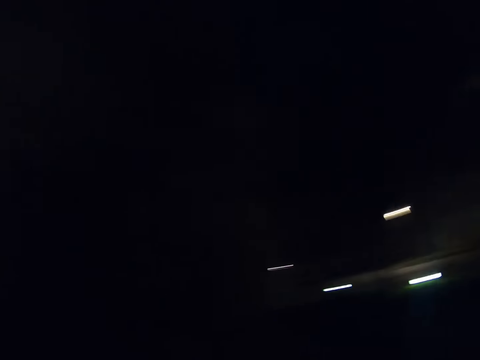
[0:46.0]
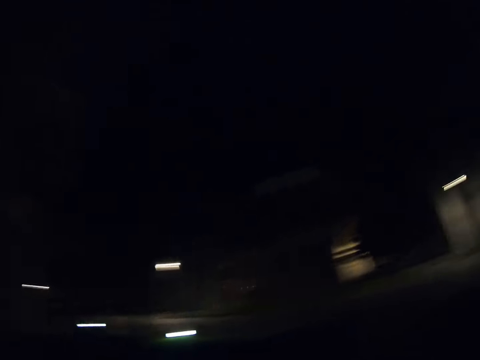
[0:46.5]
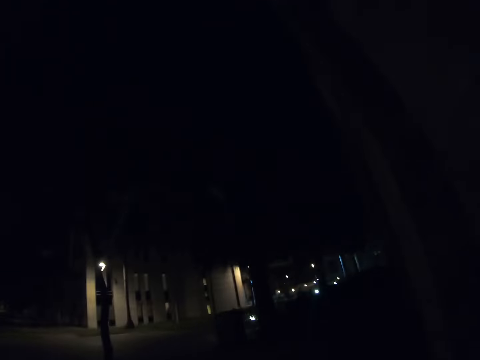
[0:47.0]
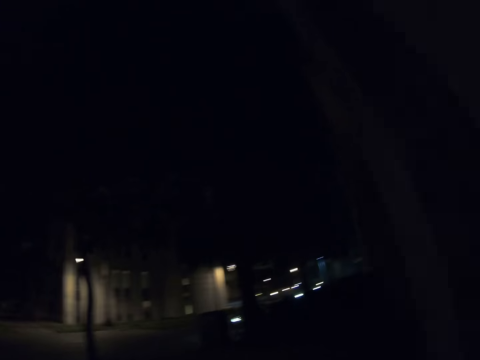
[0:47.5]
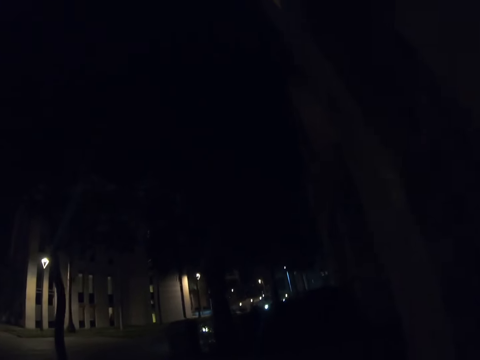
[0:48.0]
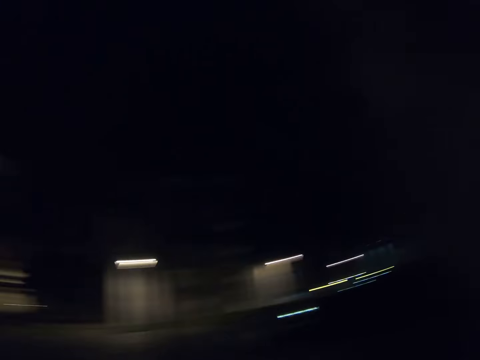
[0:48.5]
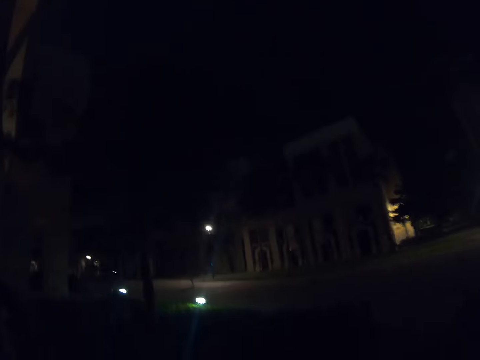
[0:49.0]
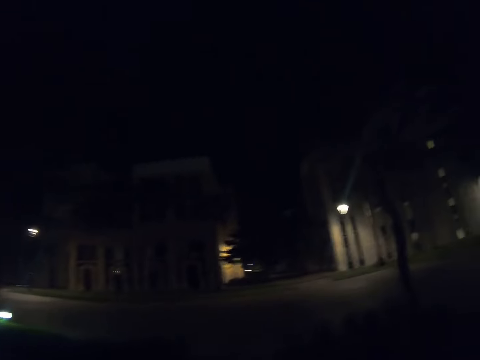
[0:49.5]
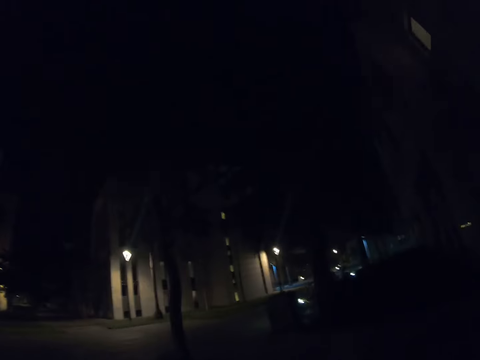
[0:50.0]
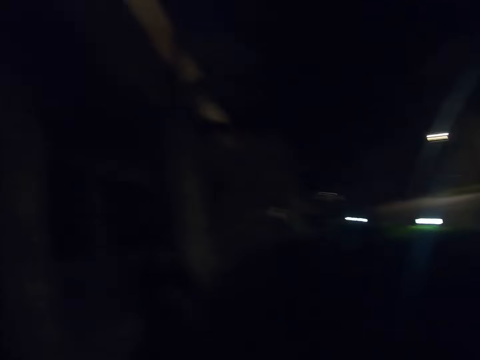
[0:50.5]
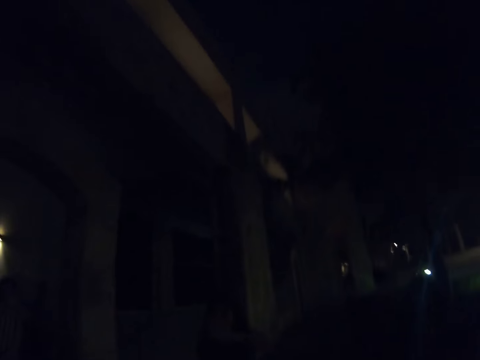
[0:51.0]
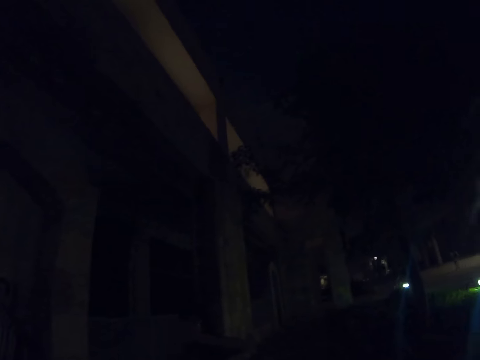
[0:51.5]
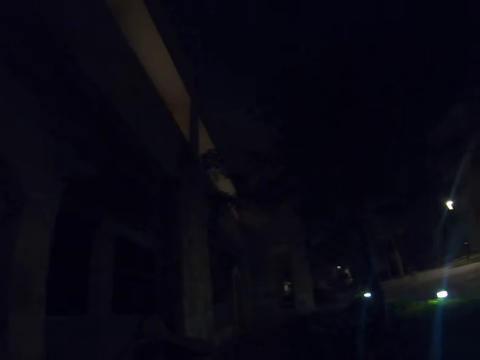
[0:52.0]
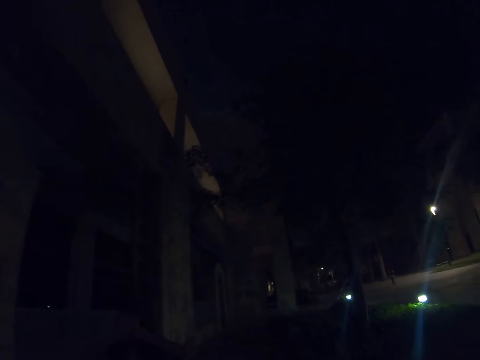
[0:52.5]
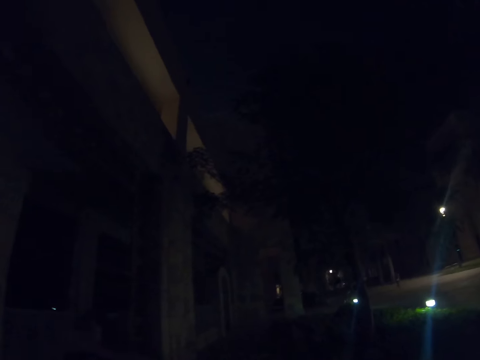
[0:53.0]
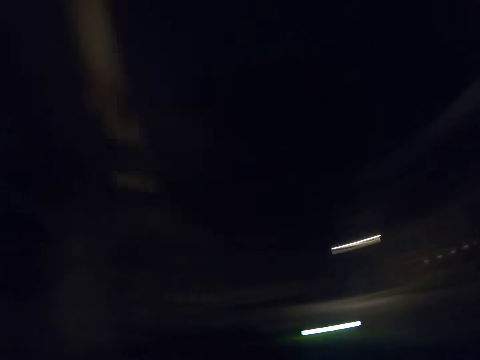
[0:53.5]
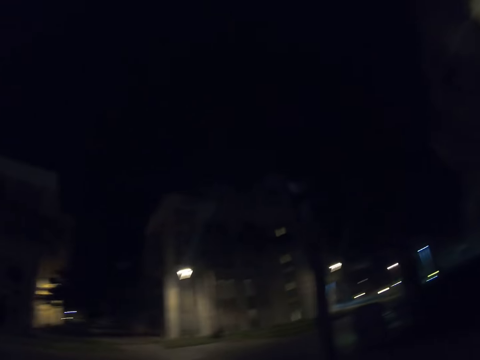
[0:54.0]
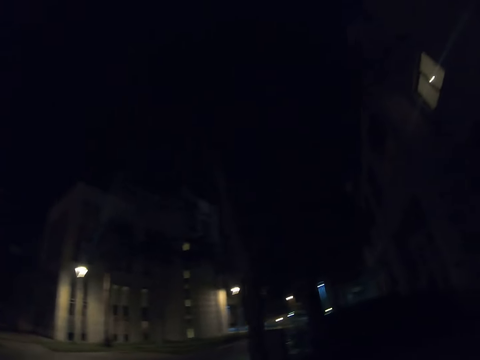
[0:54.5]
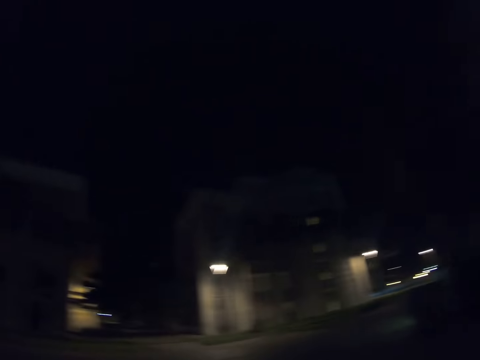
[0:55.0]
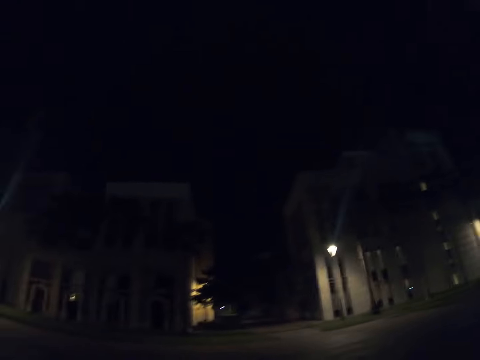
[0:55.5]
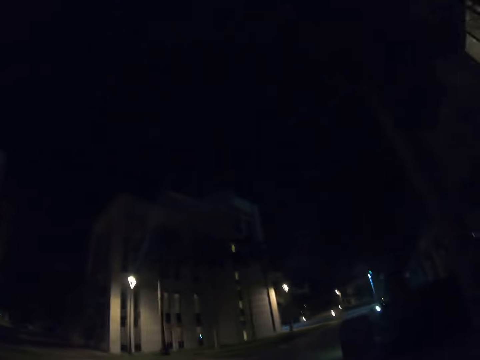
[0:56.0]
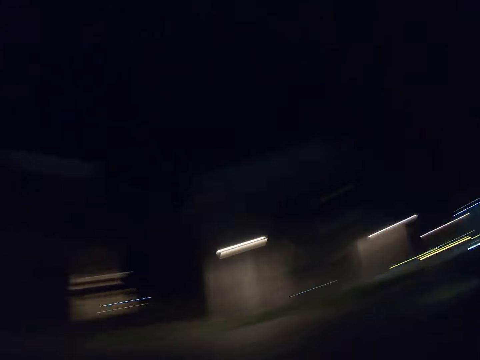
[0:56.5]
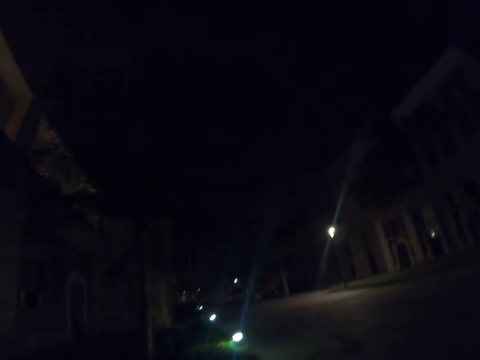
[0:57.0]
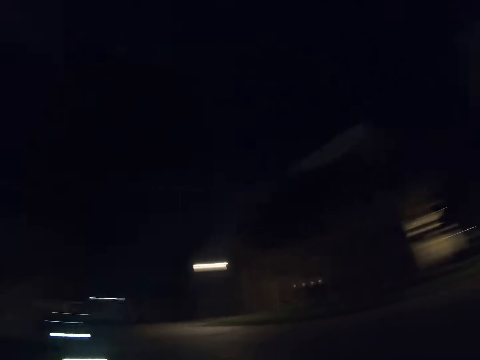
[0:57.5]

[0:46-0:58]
The camera wearer gazes around. A lady waves to the camera.

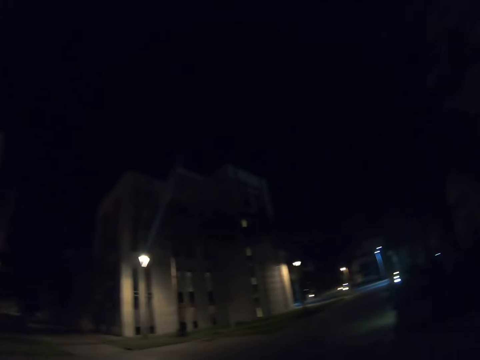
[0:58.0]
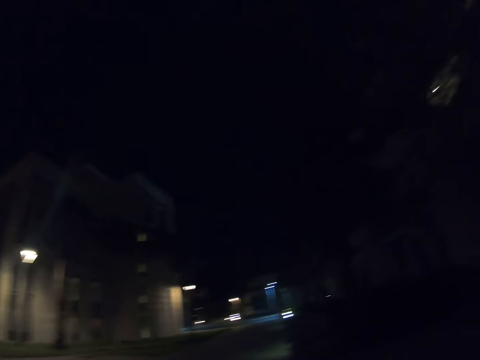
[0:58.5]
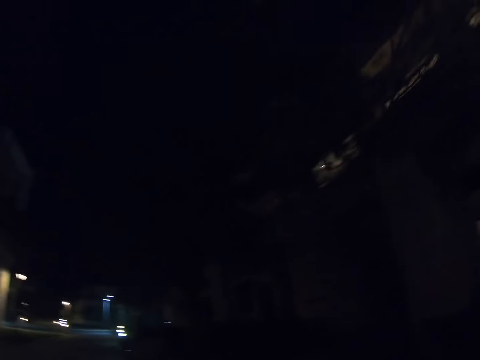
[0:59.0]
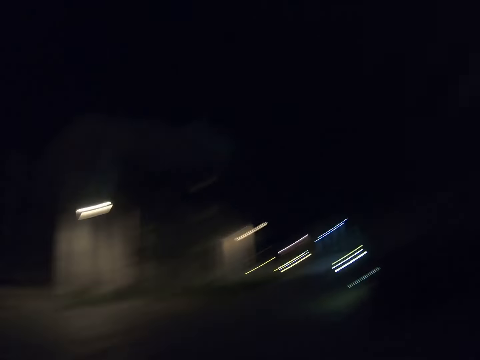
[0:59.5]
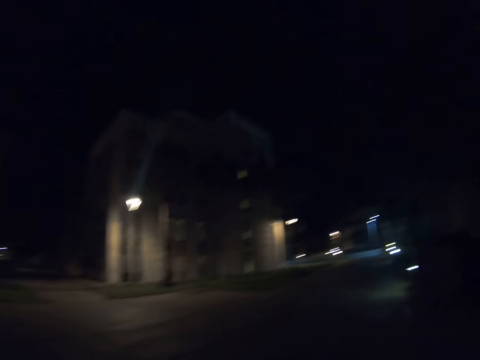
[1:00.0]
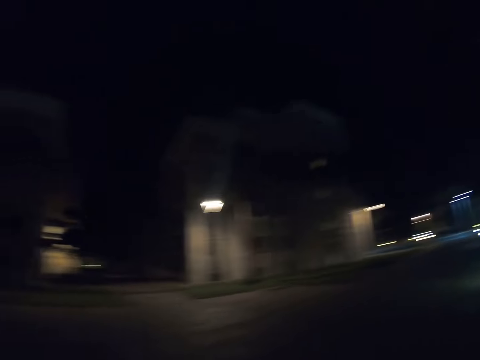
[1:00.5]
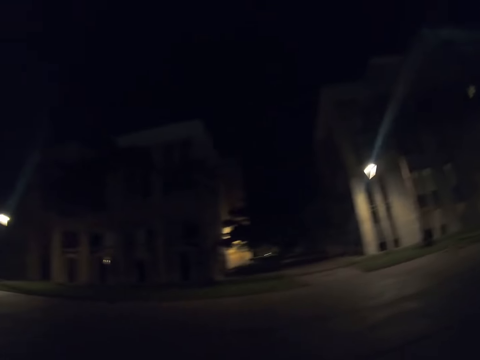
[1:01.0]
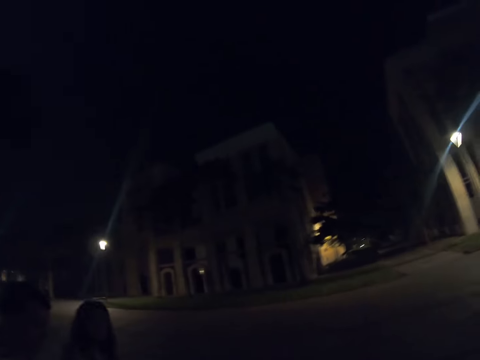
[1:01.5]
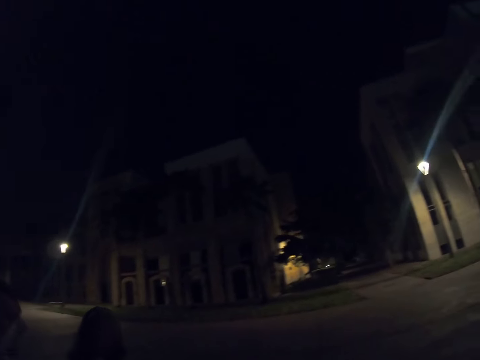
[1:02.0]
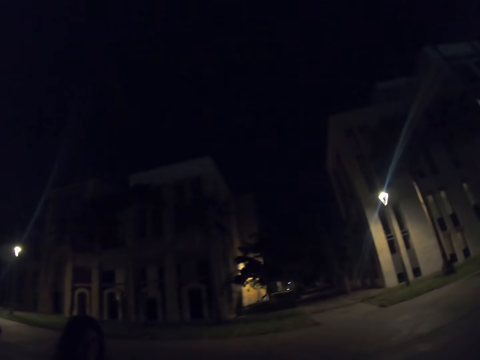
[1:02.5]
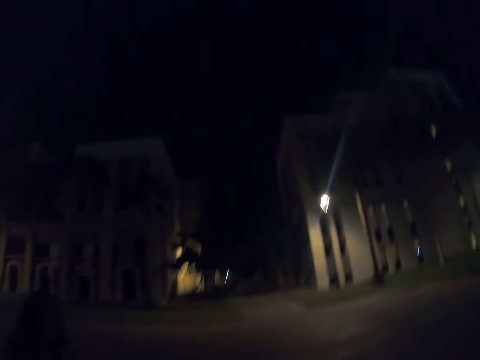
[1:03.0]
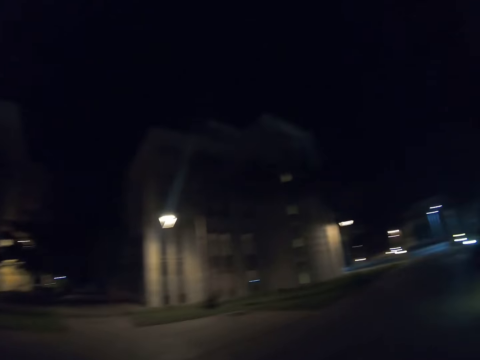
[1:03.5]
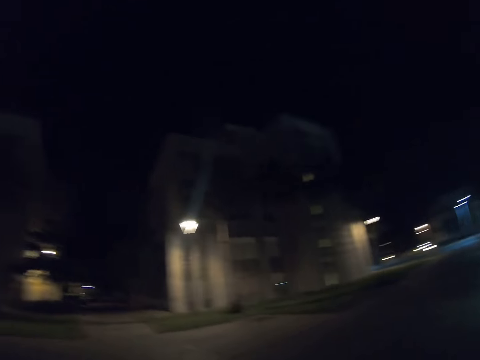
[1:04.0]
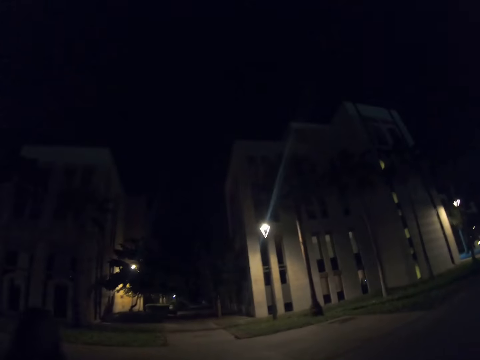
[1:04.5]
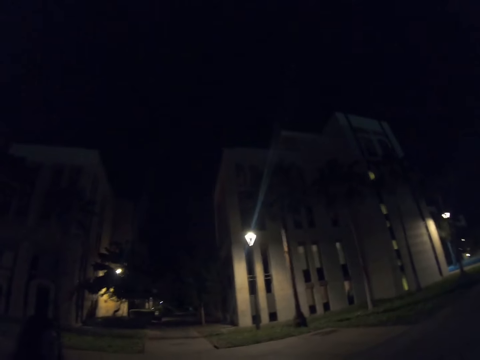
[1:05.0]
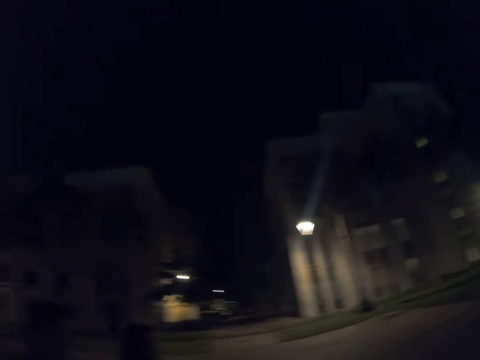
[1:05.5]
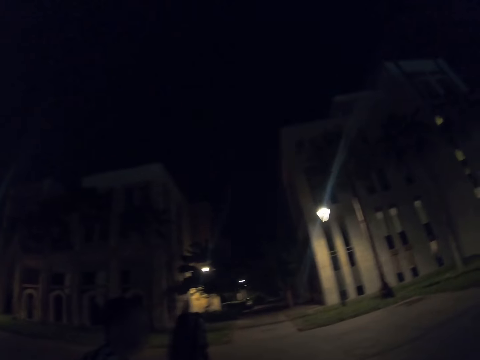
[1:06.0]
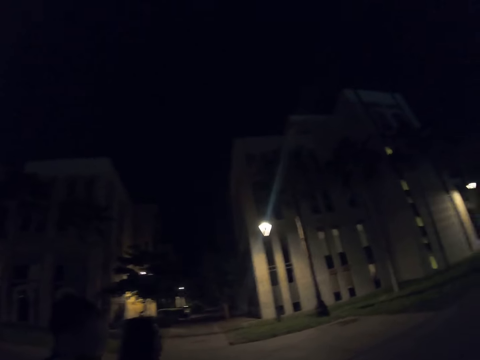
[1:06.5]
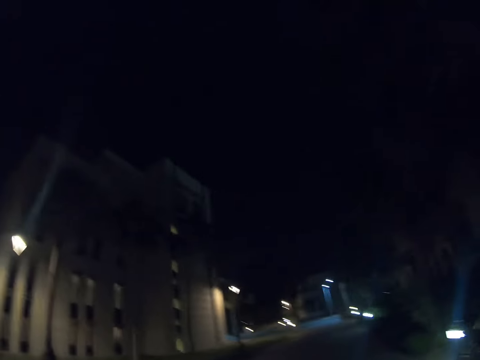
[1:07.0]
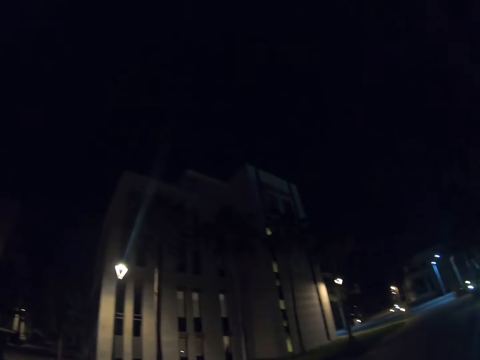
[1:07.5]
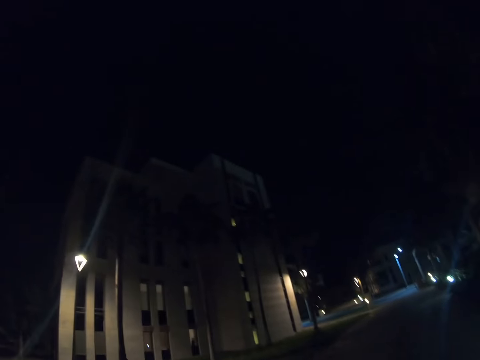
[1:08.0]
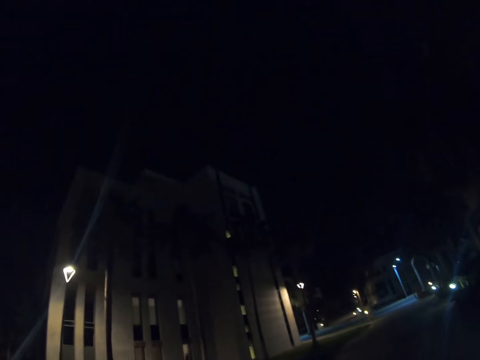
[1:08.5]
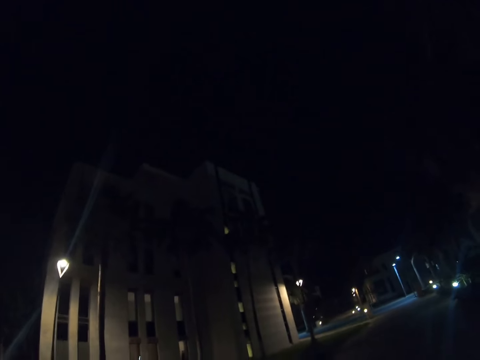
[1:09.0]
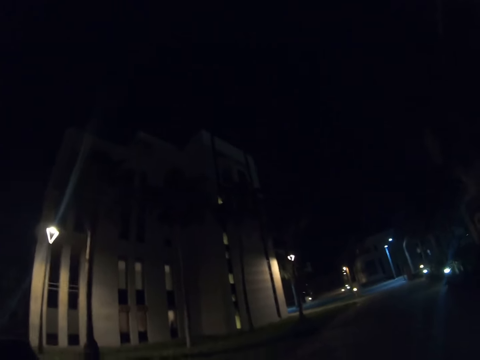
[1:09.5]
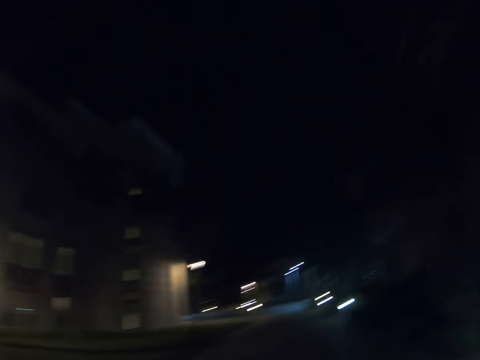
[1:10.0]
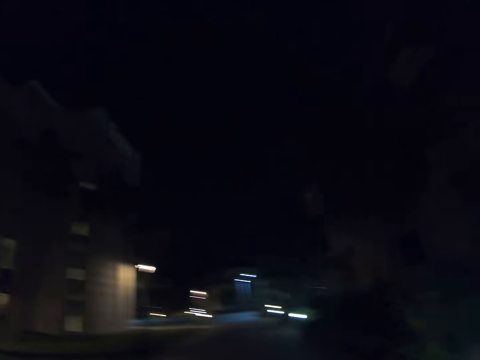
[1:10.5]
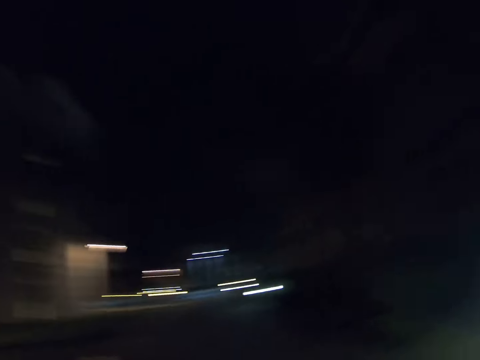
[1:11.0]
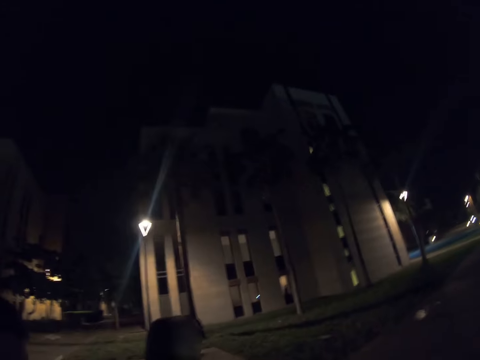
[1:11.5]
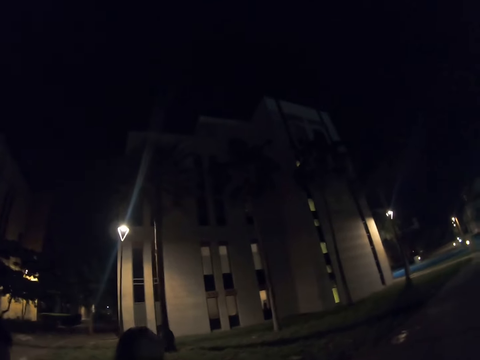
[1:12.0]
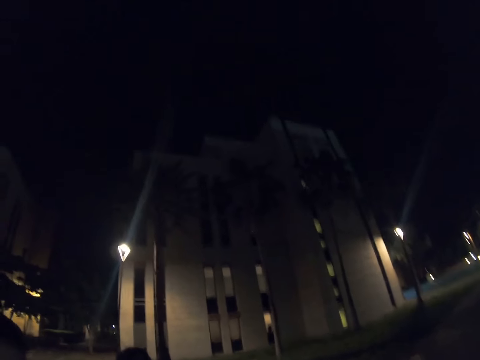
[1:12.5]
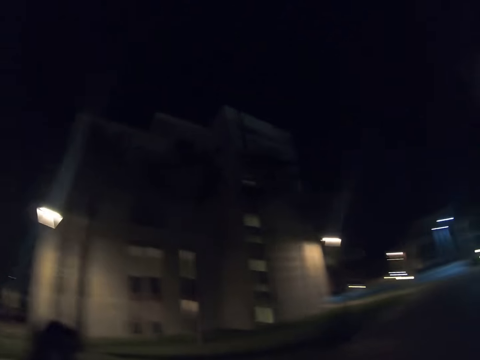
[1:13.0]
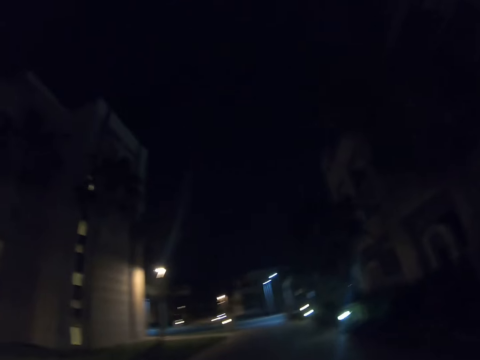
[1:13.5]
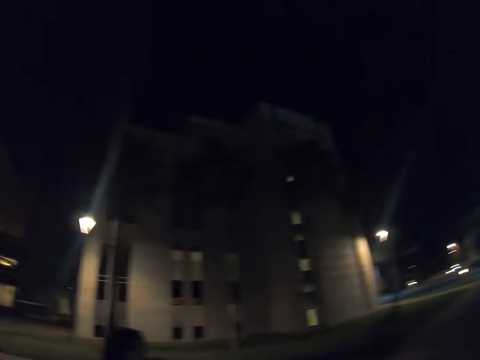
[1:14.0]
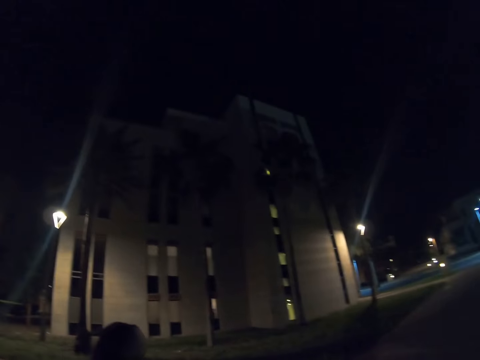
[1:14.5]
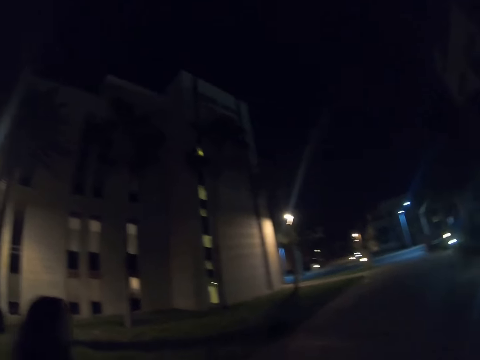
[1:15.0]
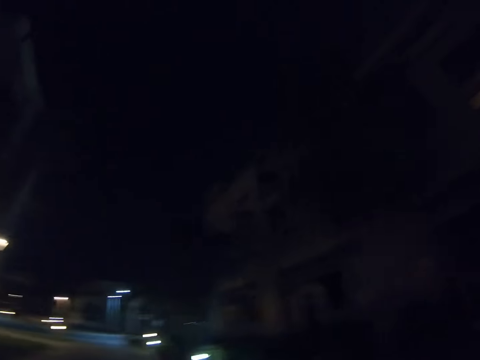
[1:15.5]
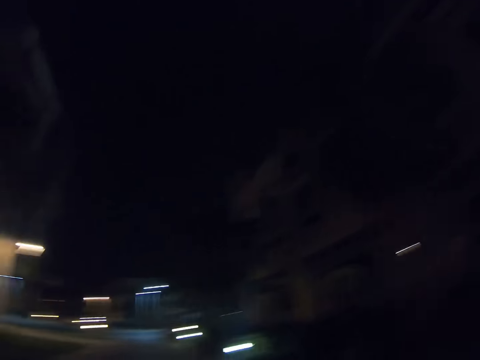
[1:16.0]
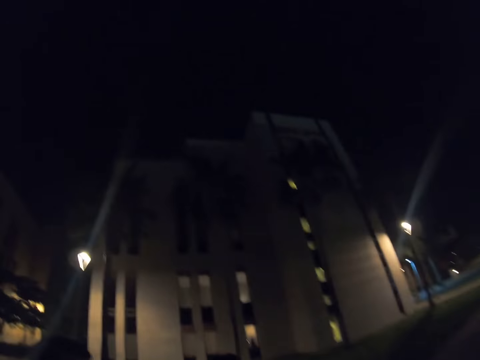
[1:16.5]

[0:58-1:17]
The camera wearer stares around. A lady walks on the street. A man walks on the street.
